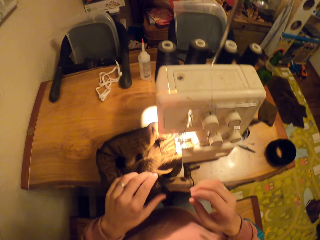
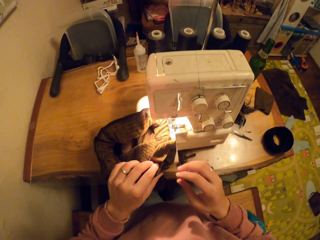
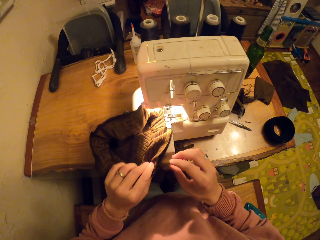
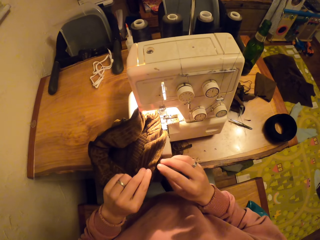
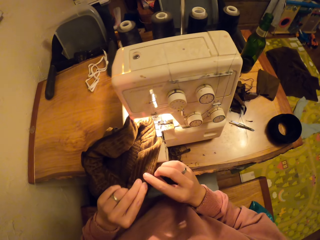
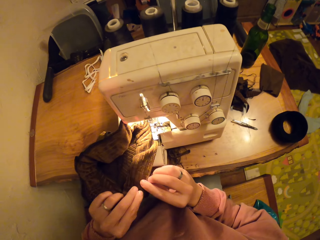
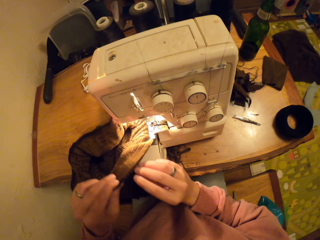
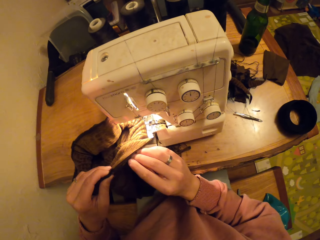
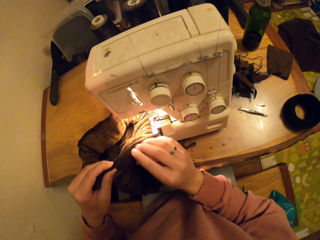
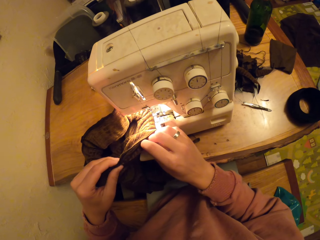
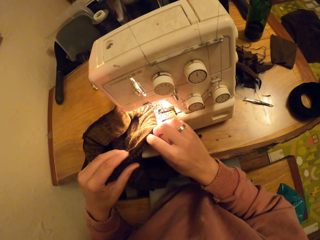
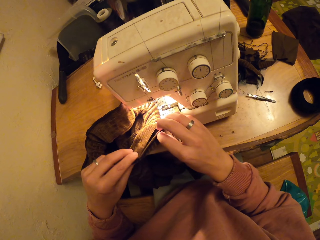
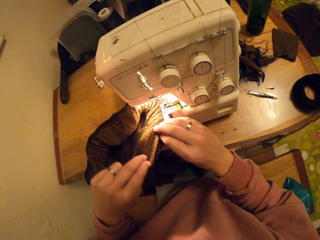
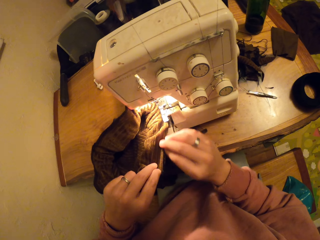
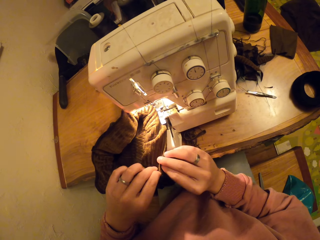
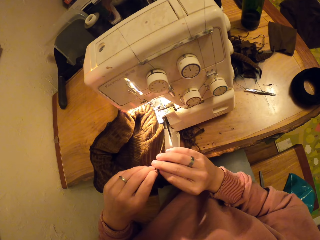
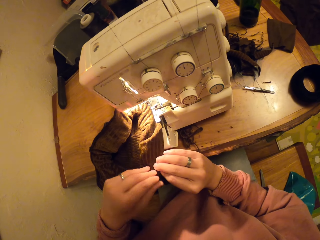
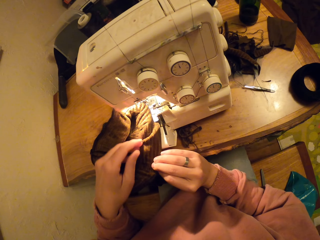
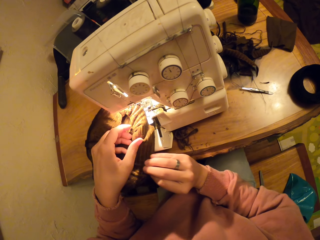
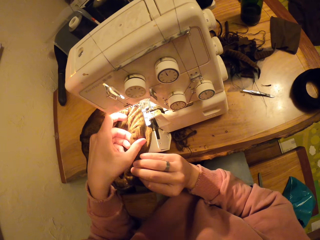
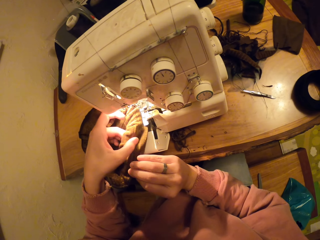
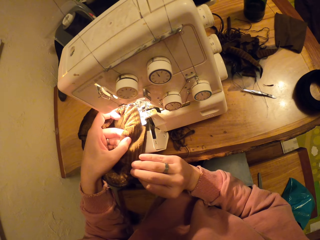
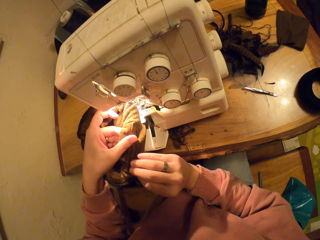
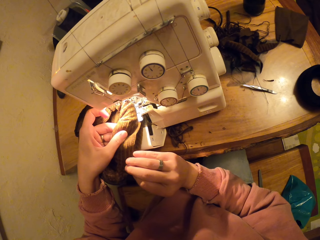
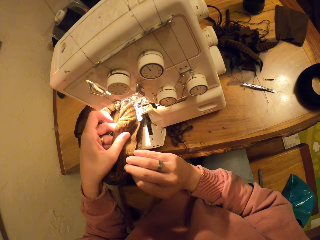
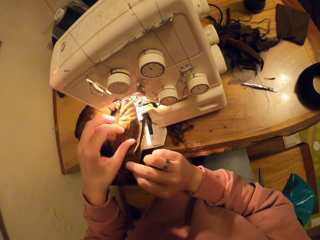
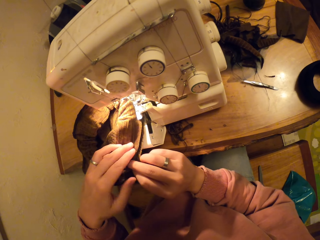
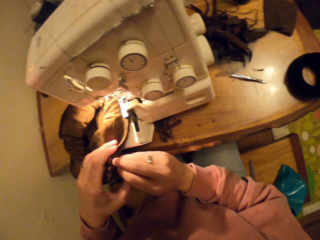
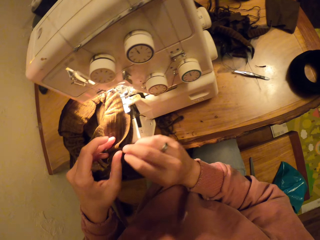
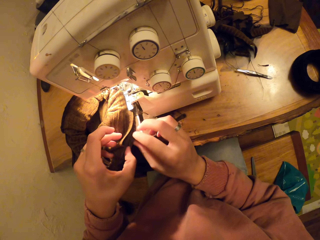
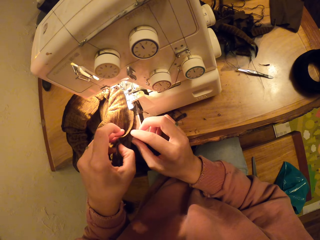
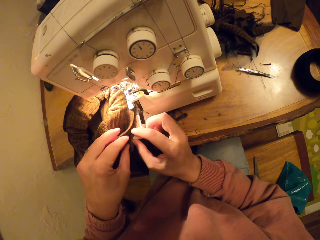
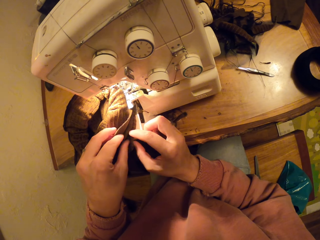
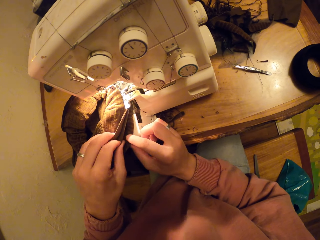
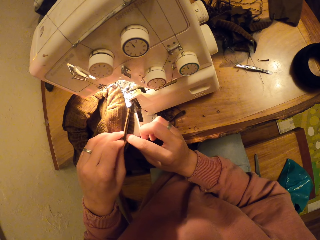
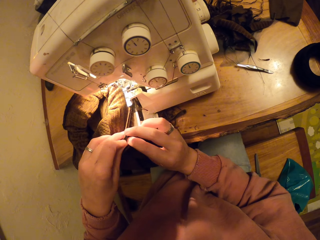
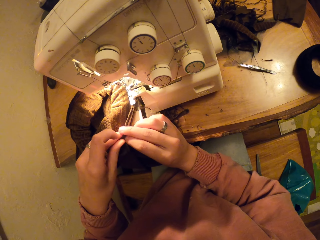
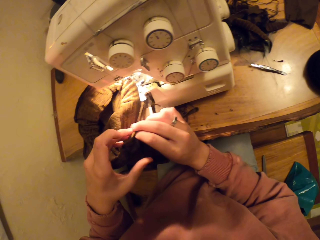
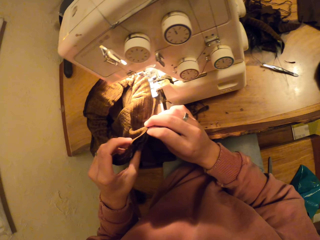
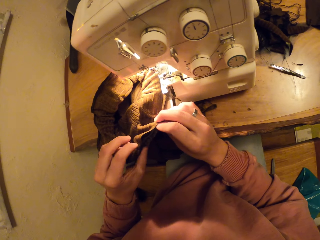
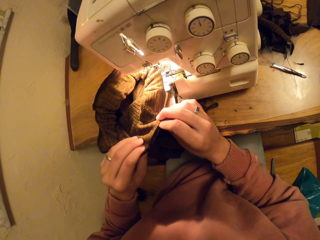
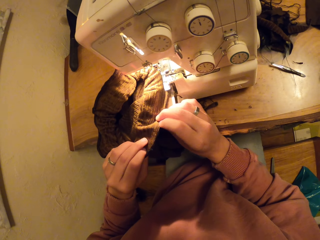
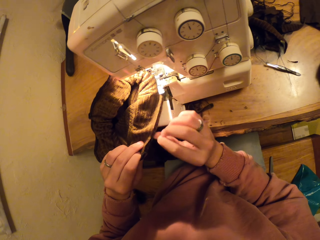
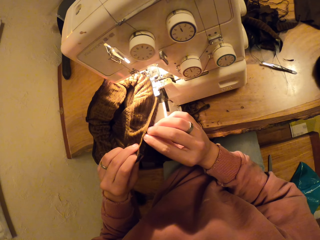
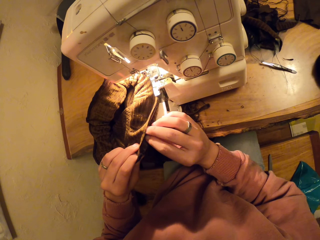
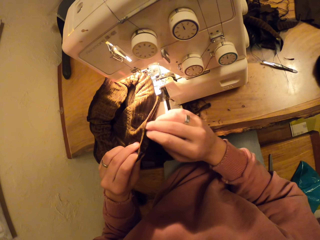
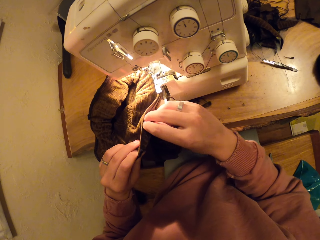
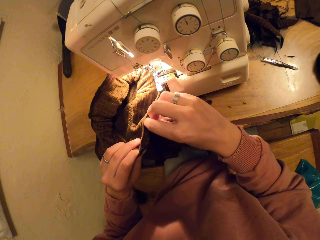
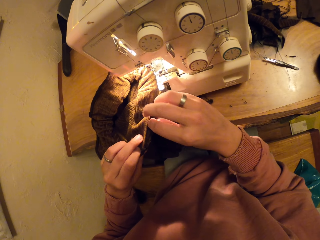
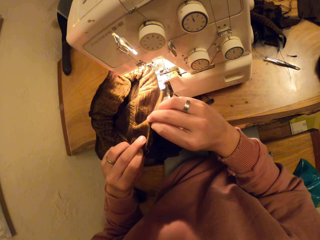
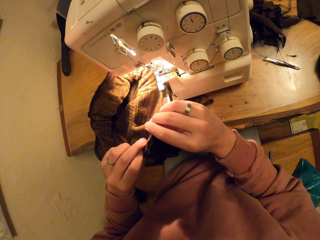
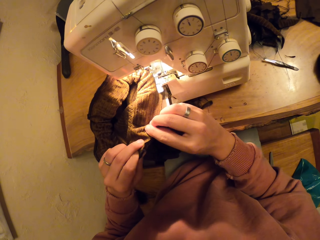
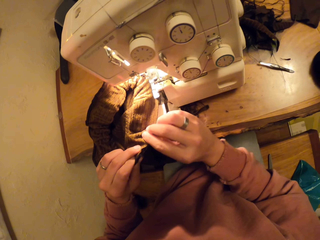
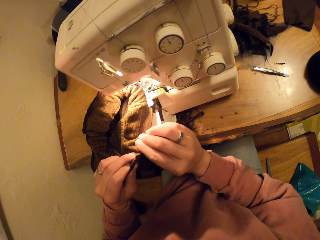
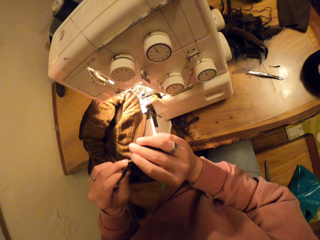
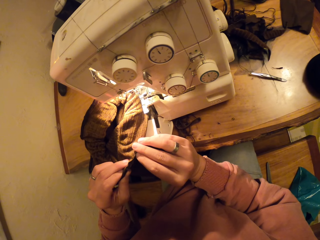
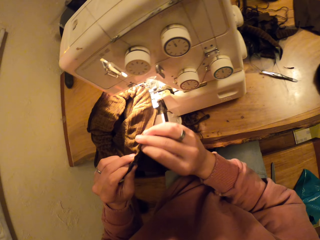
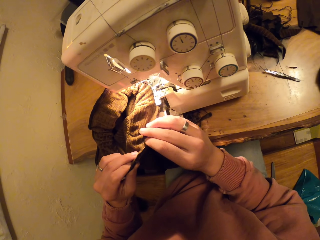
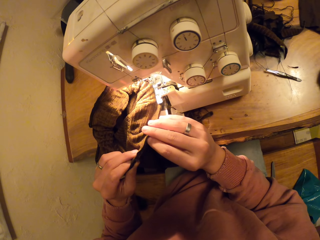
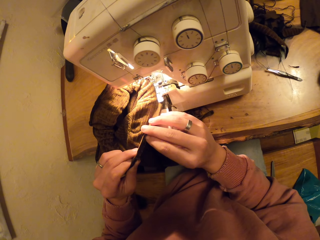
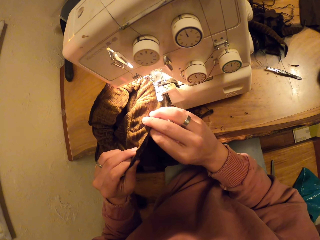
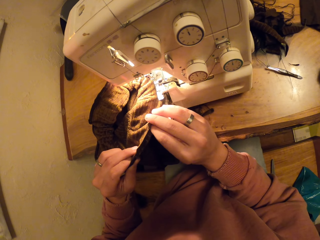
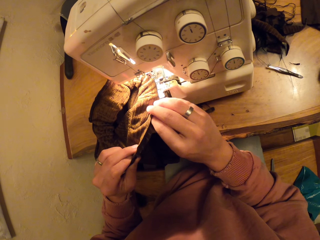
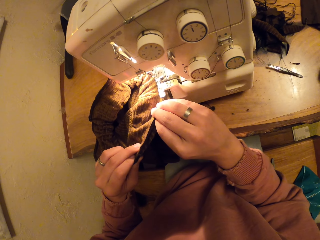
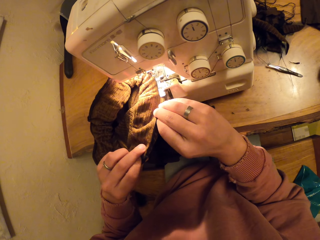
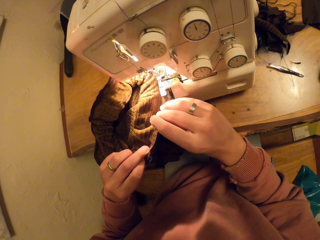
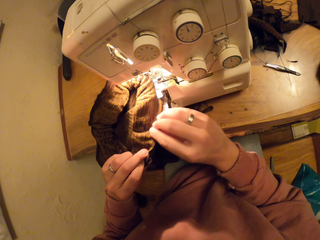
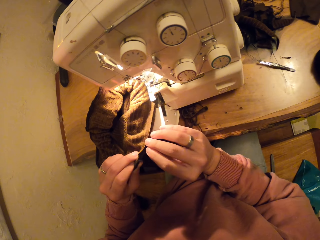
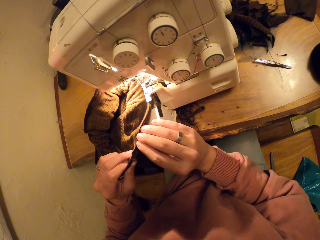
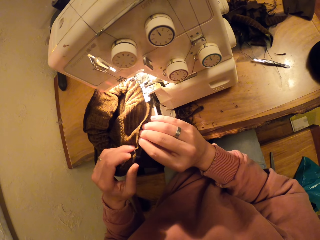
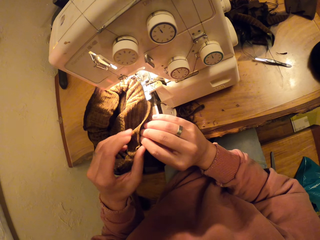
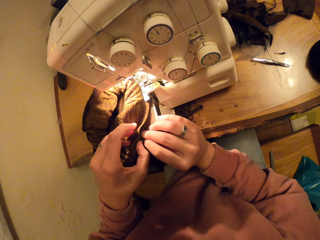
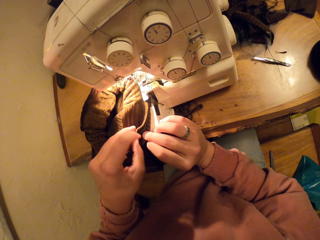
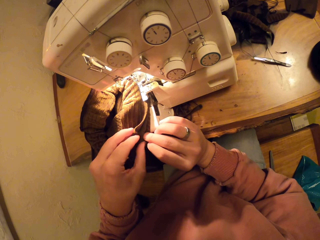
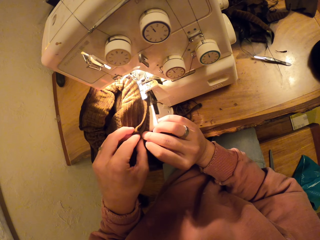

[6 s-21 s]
The camera wearer holds onto the cloth. They touch the cloth on the sewing machine. They fold the cloth. They align the cloth.

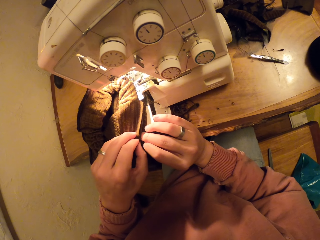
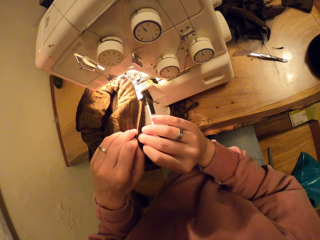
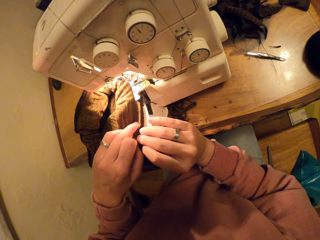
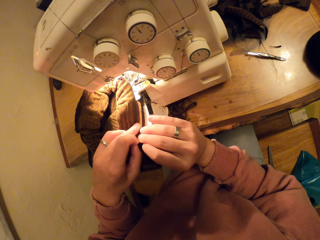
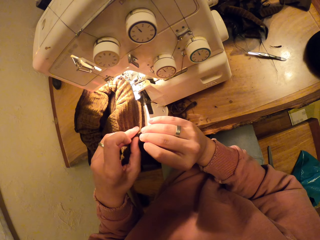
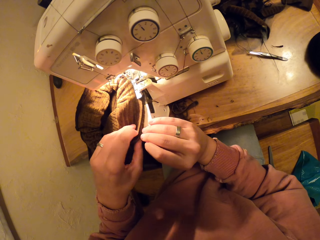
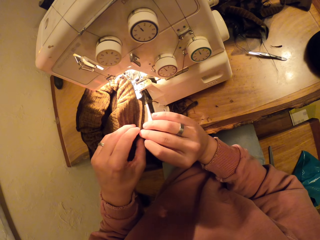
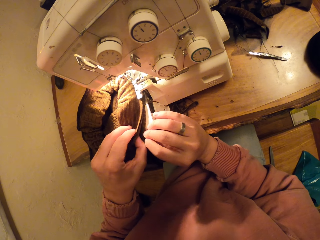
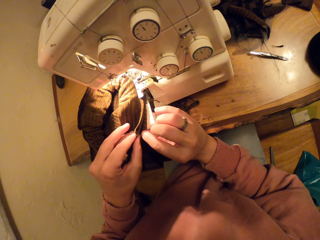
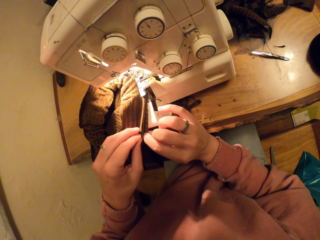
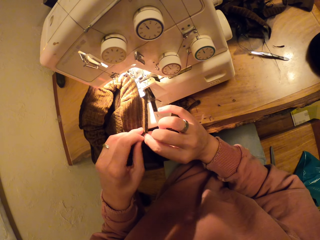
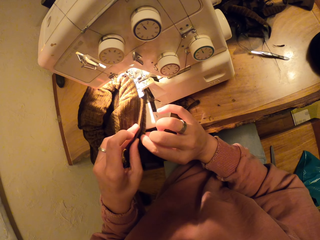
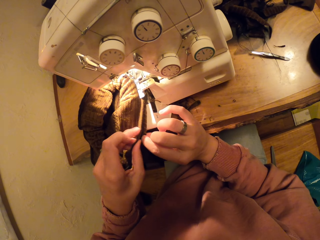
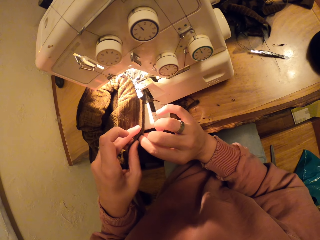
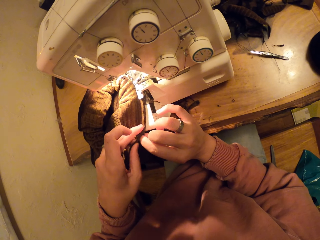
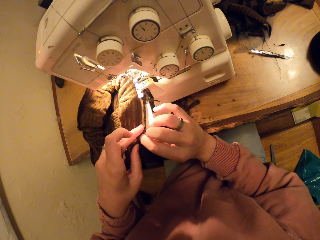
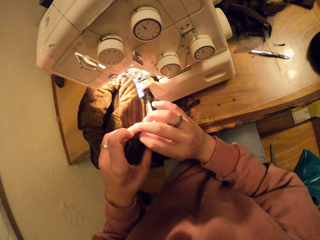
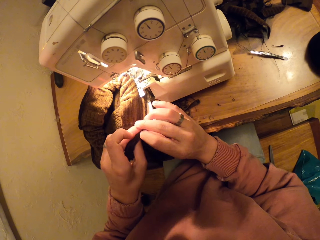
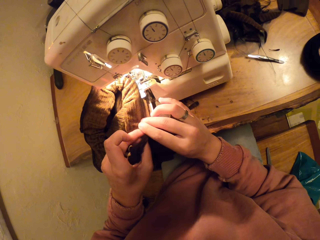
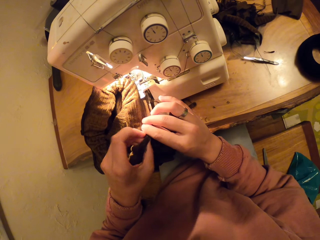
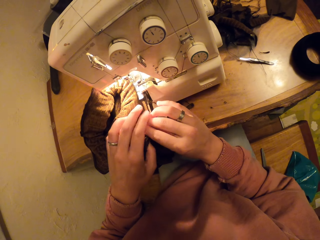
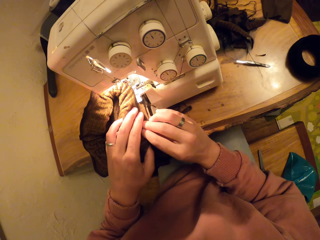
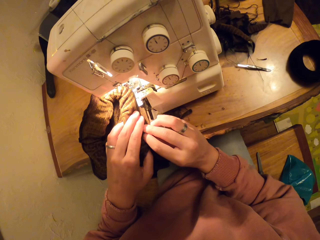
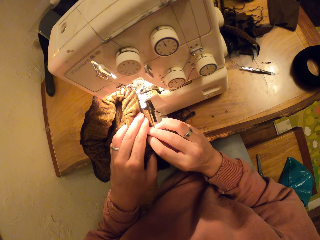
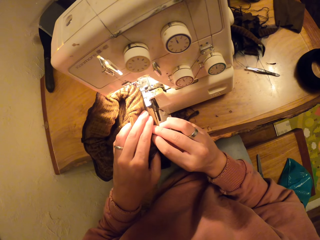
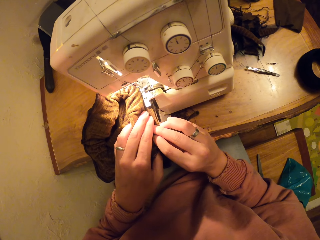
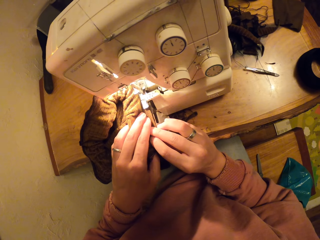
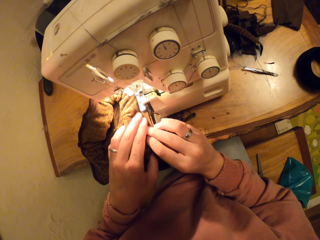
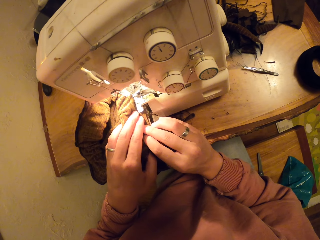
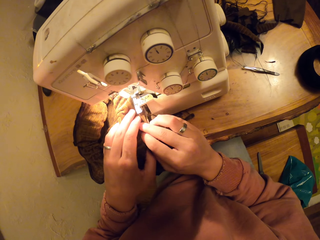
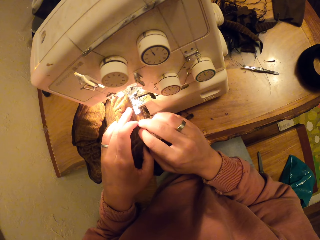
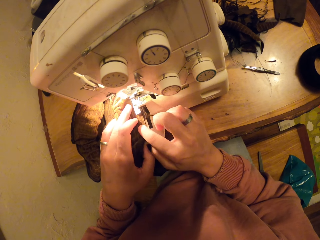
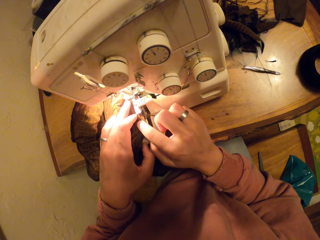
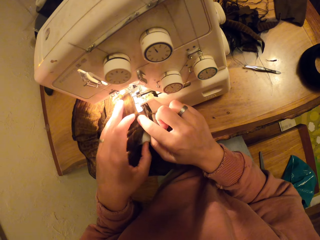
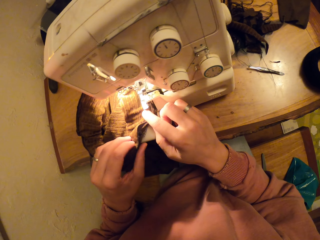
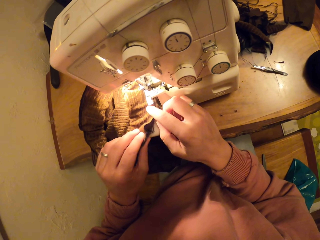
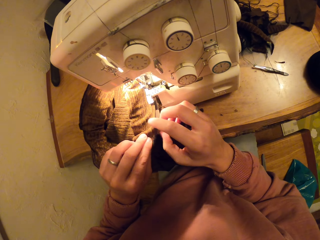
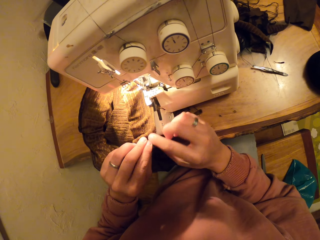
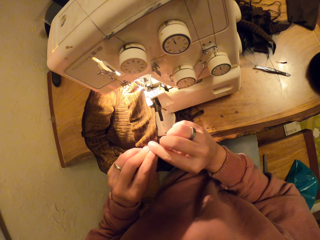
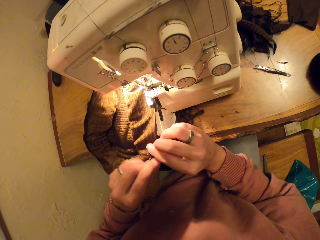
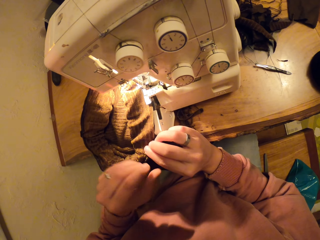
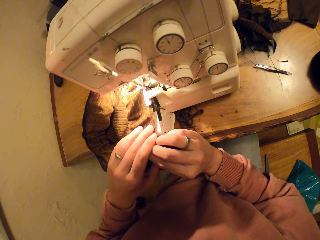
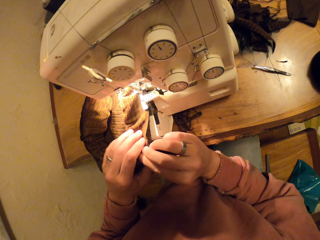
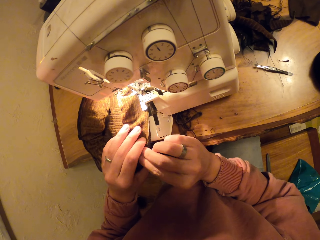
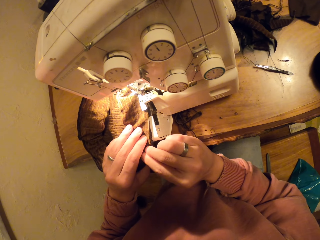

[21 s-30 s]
The camera wearer sews the cloth with a washing machine.
